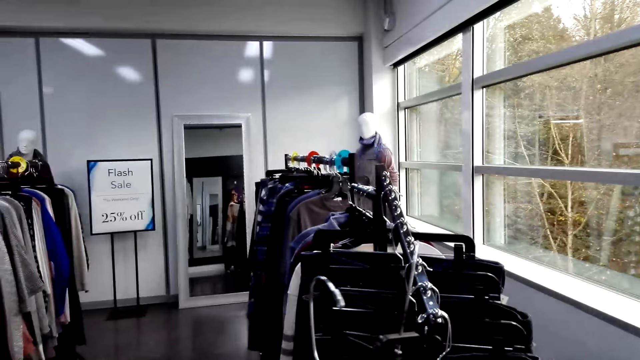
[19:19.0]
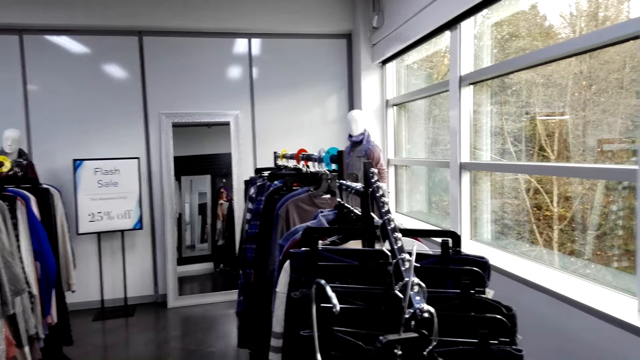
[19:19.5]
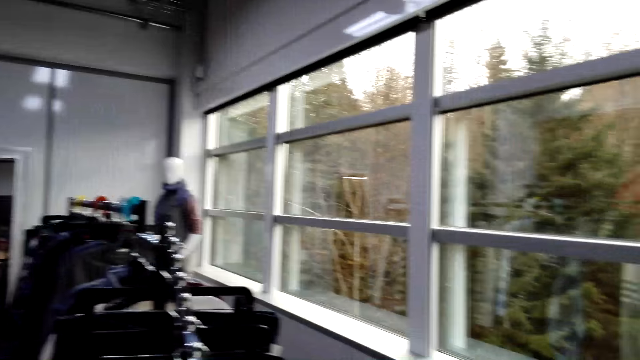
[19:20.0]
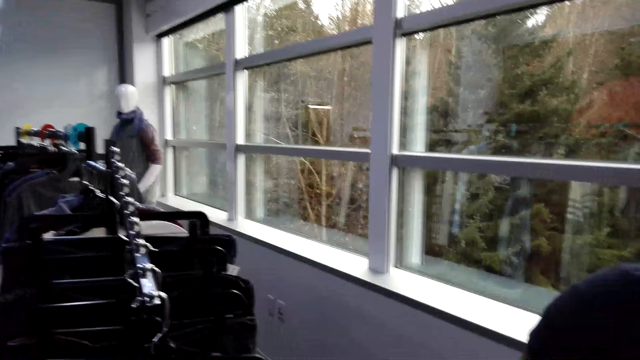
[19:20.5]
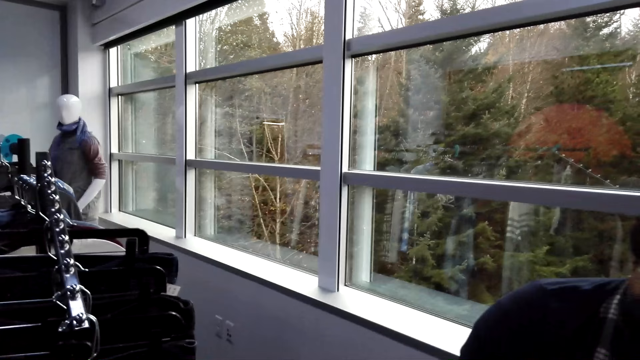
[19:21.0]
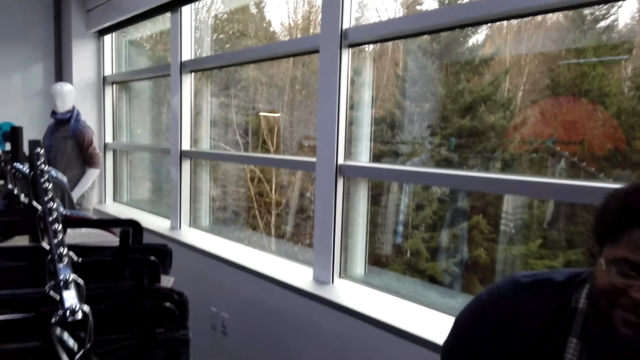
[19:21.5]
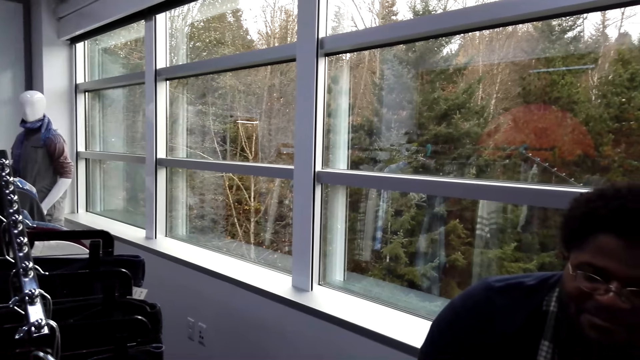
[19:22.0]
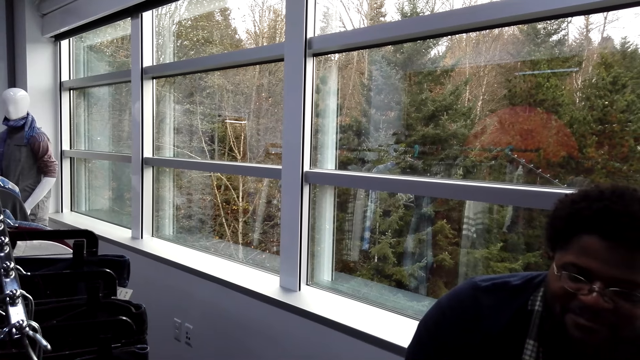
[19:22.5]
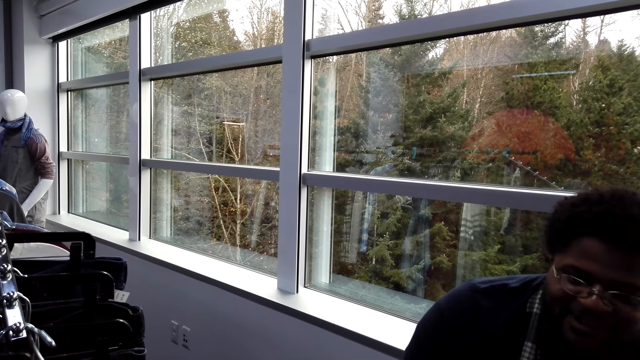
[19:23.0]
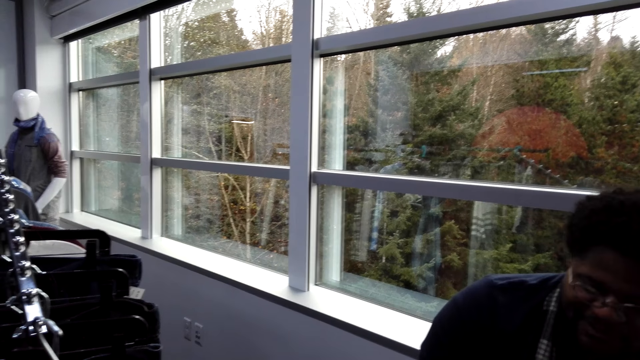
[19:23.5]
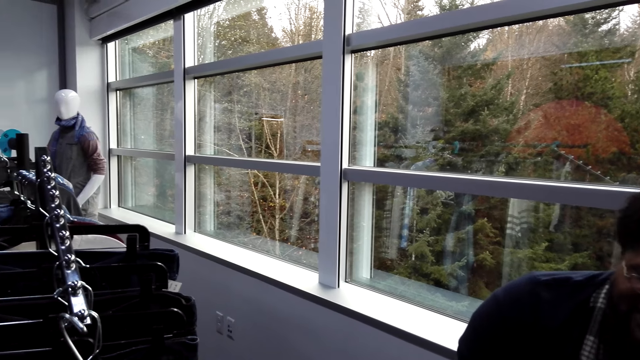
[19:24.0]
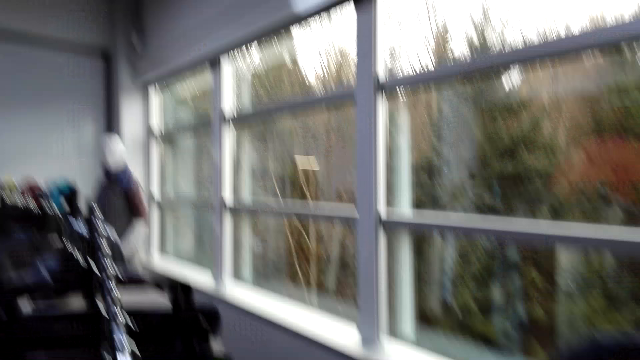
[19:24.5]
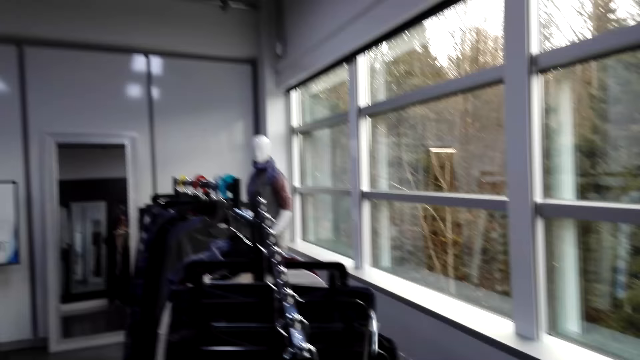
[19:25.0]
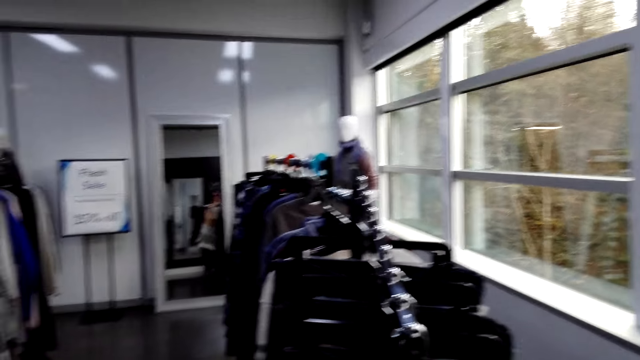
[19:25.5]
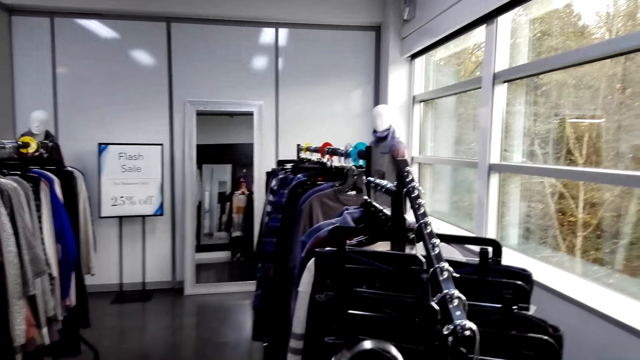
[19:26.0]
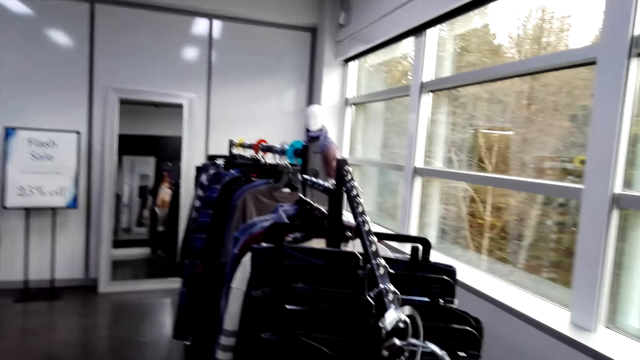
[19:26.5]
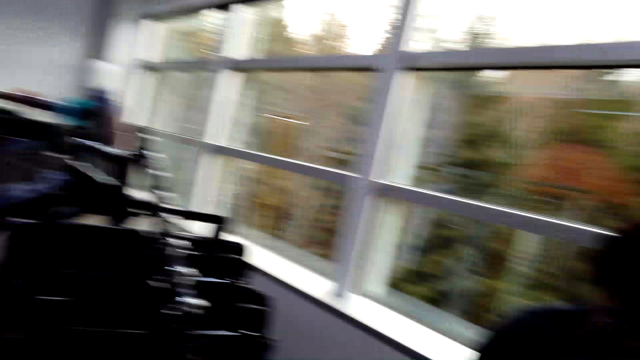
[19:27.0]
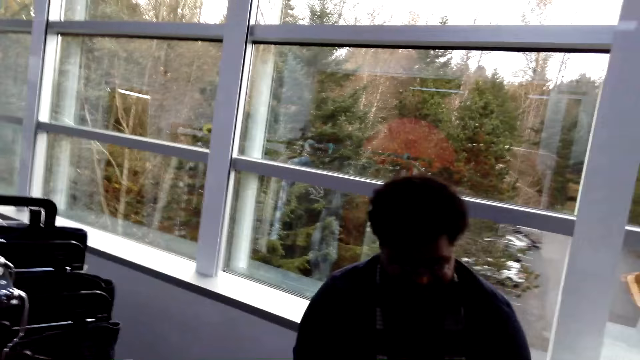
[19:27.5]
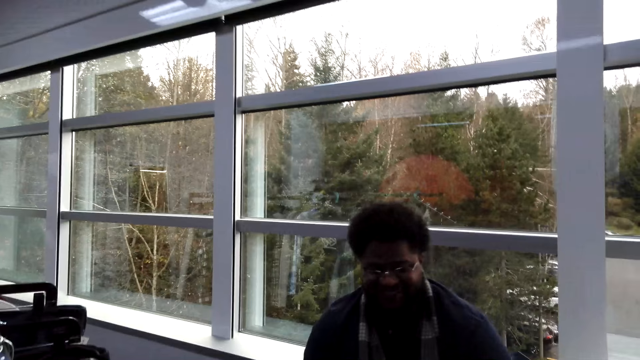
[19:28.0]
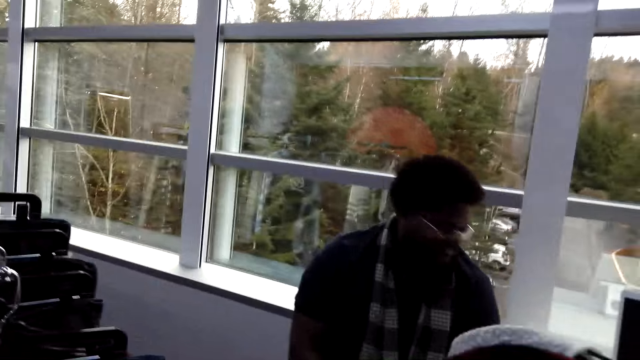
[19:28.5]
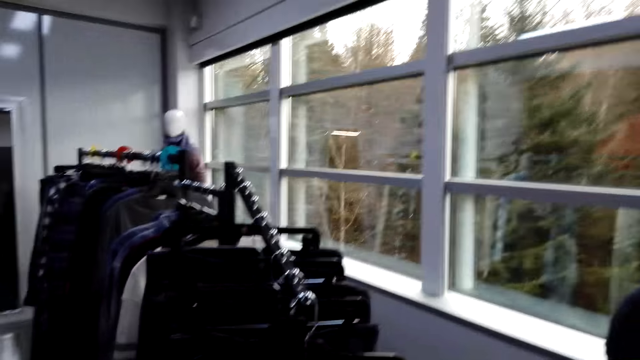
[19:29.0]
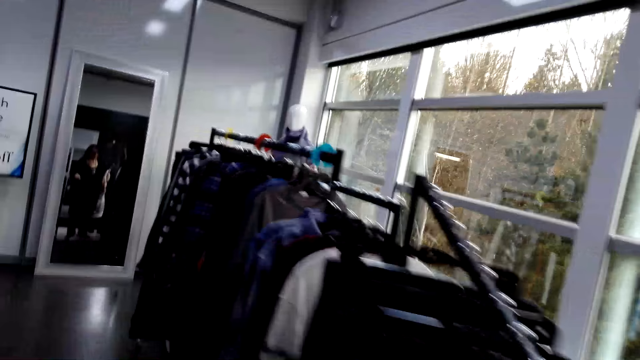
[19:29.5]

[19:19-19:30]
The camera wearer converses with a man. They walk around the boutique. They handle clothes.

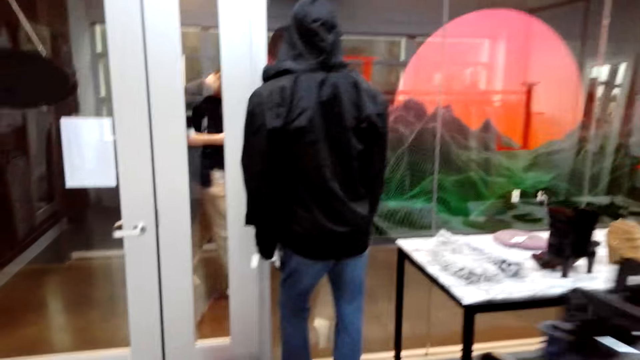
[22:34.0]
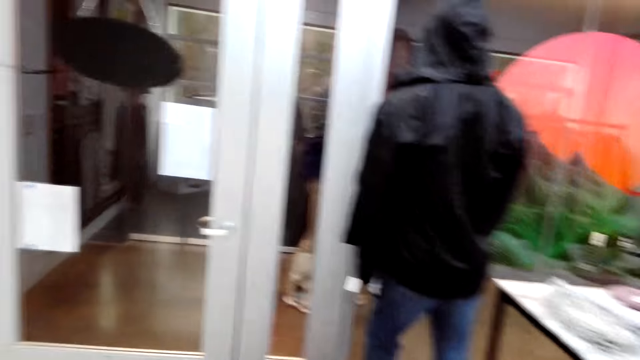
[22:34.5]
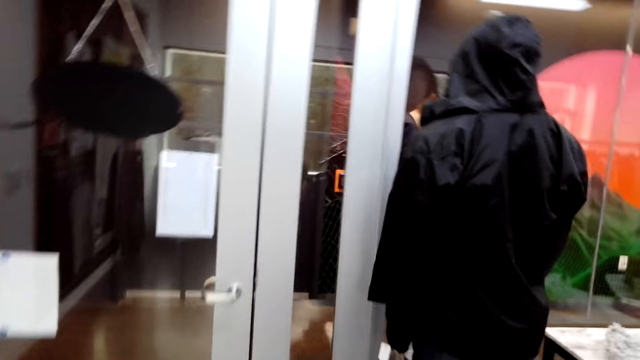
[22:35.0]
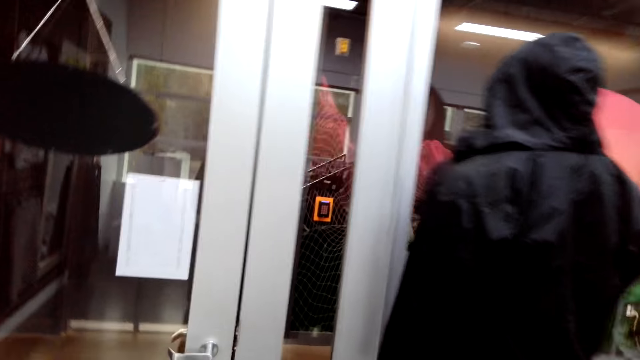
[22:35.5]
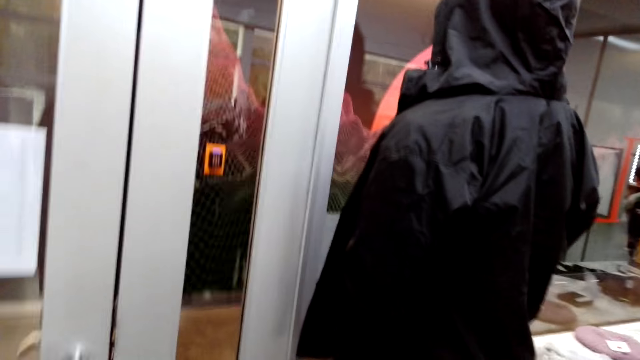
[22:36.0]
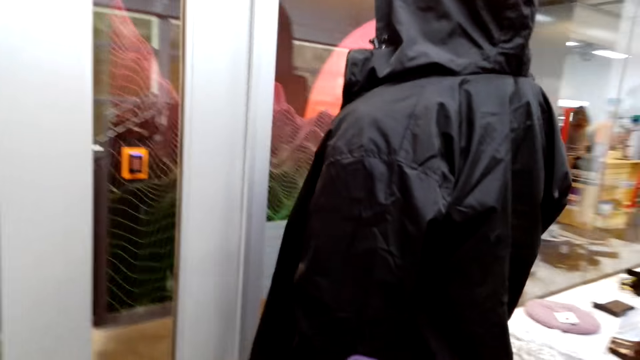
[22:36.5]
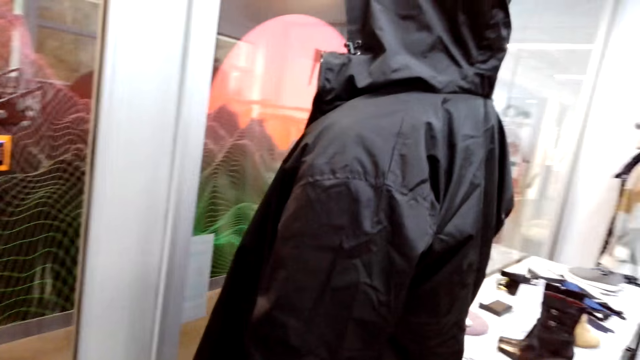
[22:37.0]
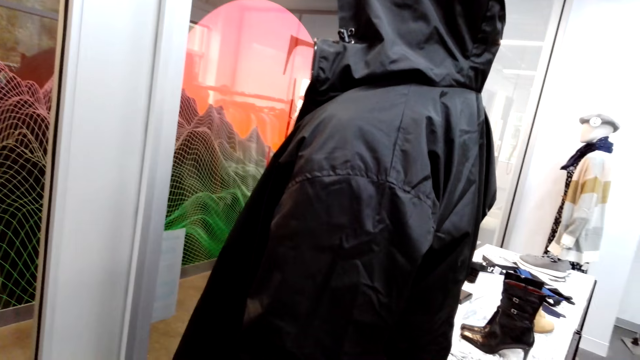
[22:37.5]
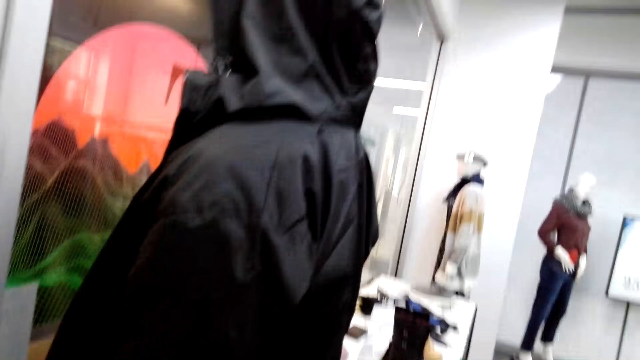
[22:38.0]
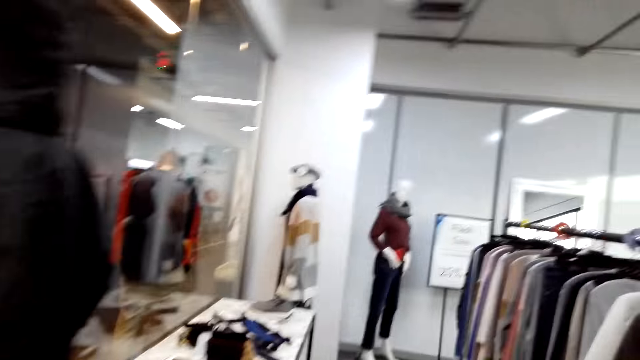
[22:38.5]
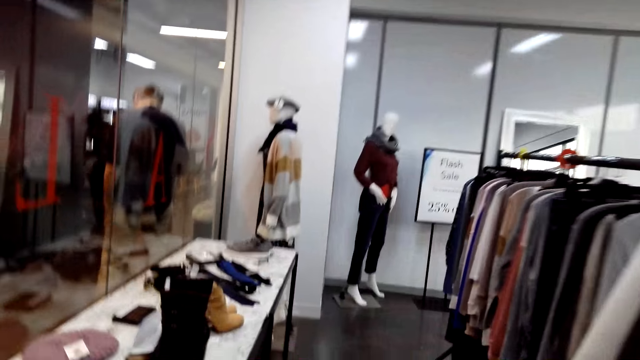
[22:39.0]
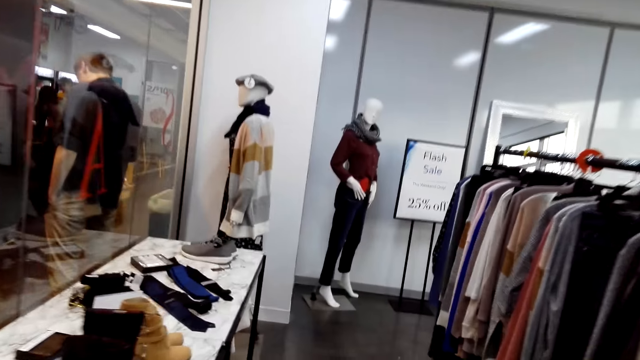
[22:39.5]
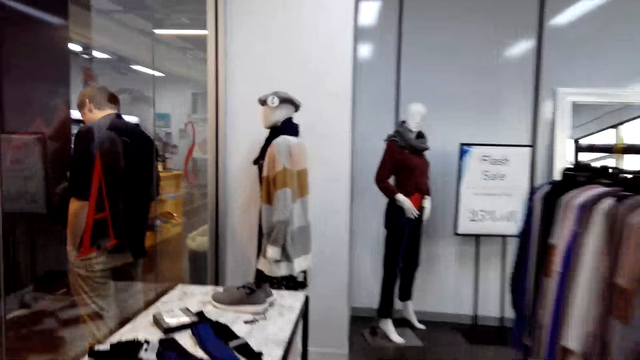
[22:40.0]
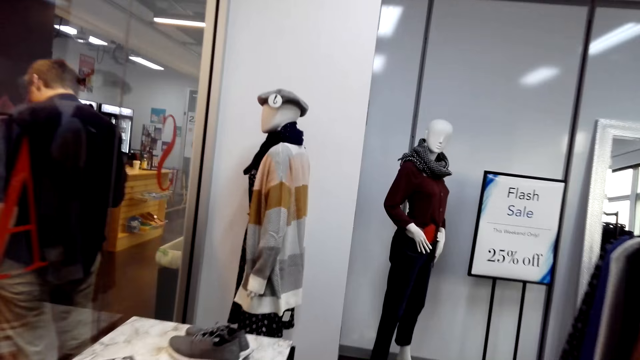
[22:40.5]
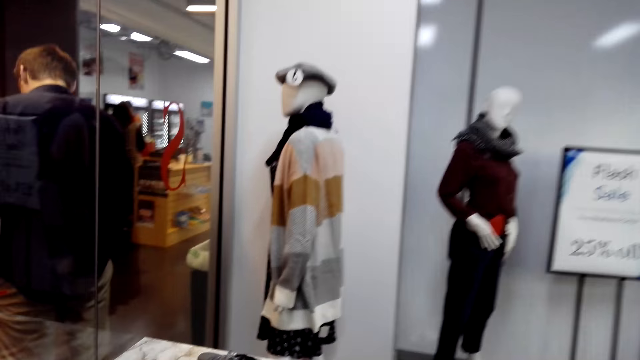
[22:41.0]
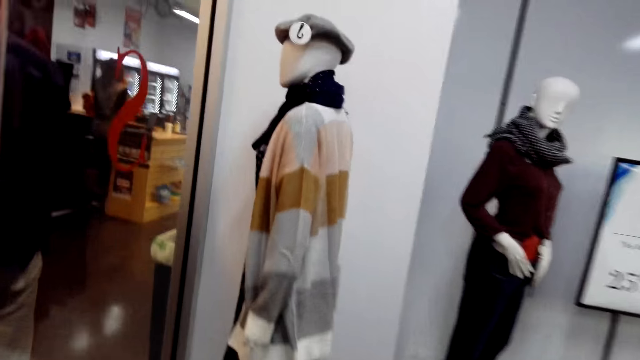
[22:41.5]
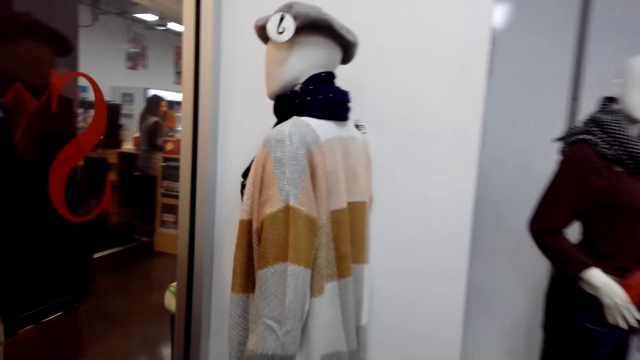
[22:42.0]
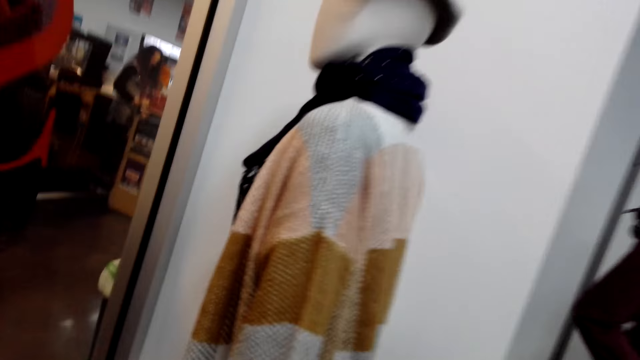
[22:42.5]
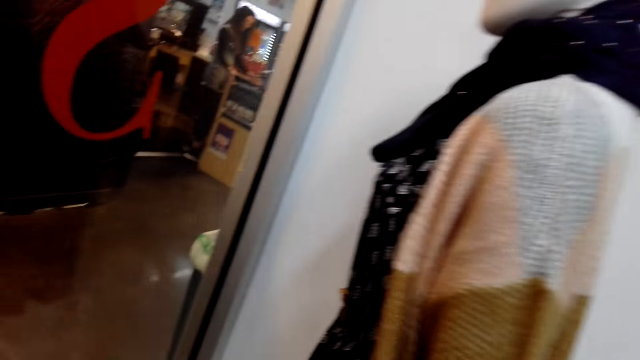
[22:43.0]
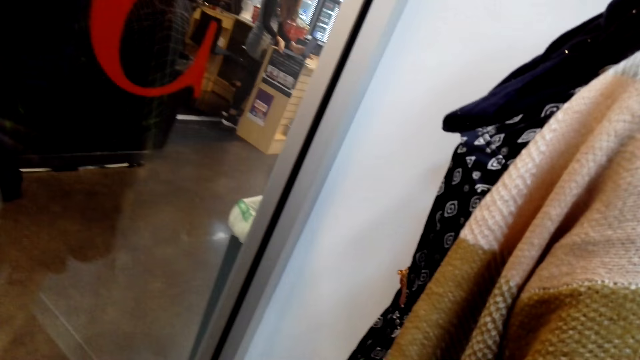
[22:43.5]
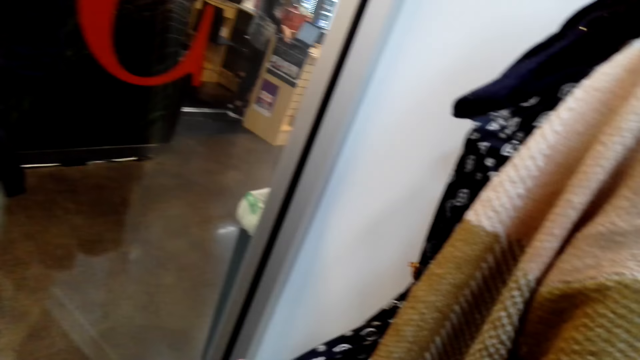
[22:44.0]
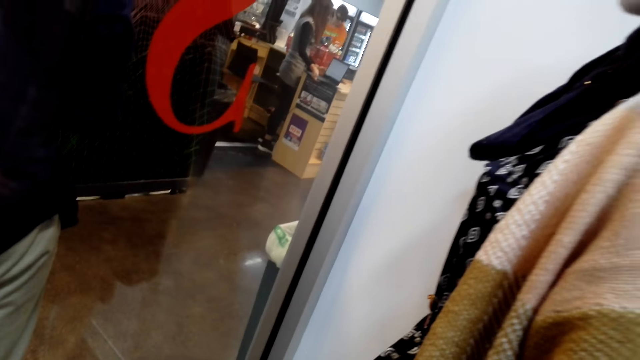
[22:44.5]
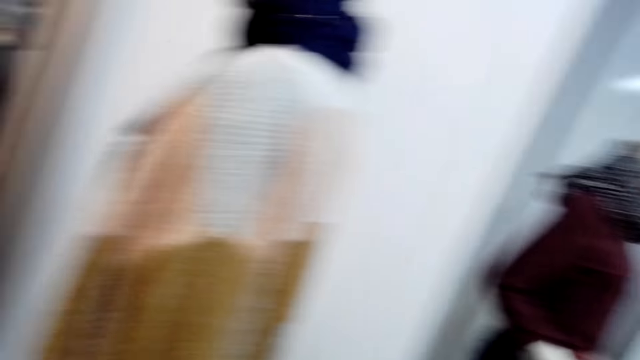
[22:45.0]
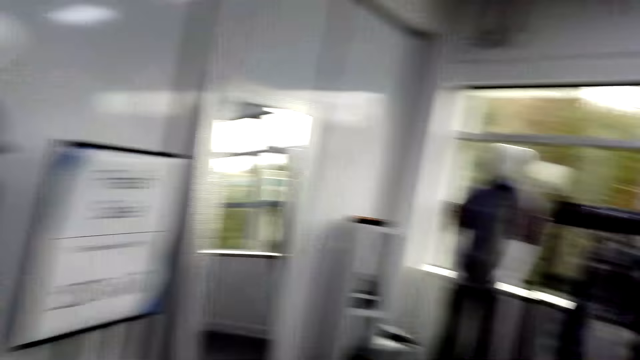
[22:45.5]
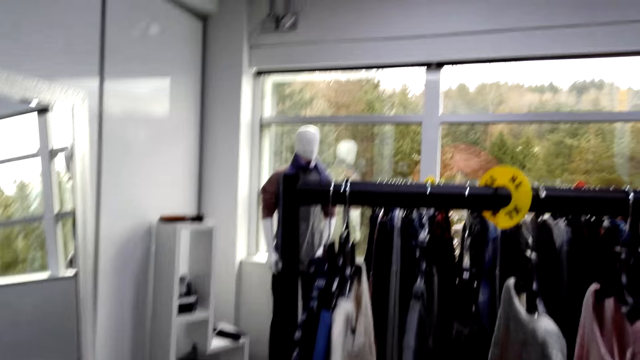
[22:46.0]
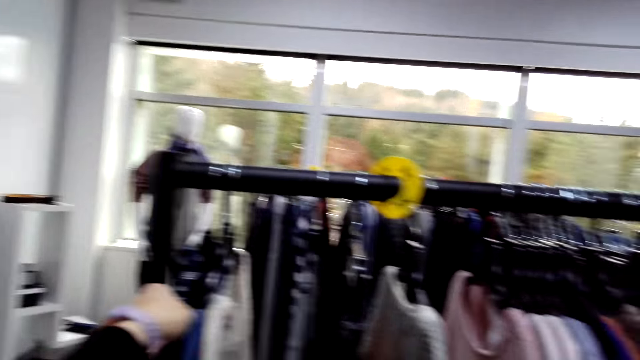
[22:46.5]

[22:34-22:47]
The camera wearer walks around the store. They touch a sweater. They touch a dress.
